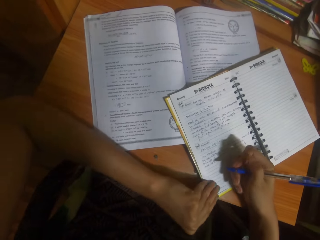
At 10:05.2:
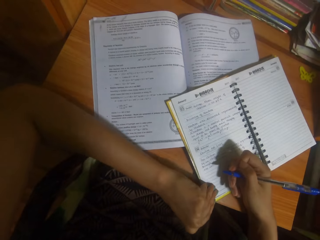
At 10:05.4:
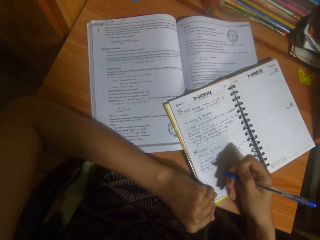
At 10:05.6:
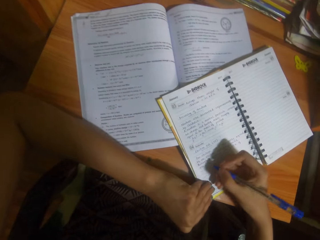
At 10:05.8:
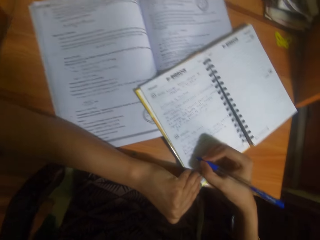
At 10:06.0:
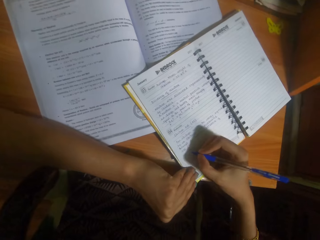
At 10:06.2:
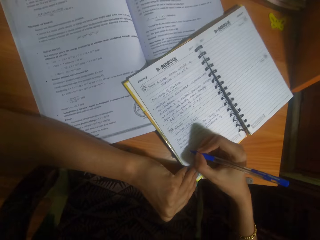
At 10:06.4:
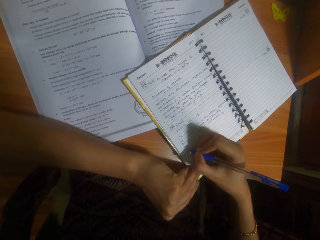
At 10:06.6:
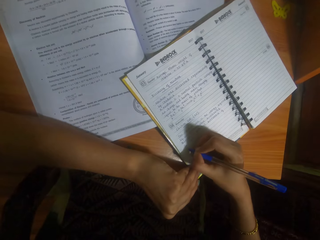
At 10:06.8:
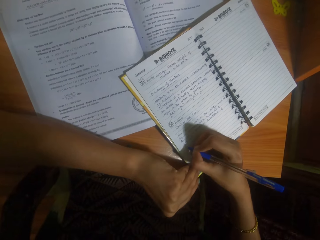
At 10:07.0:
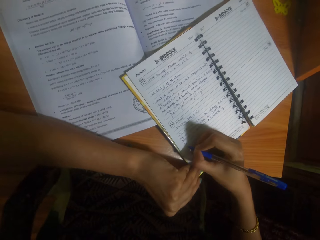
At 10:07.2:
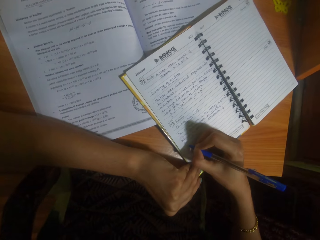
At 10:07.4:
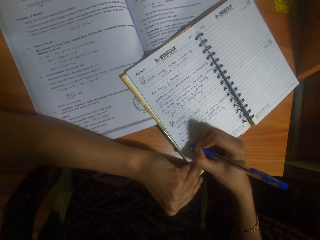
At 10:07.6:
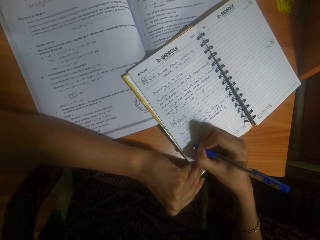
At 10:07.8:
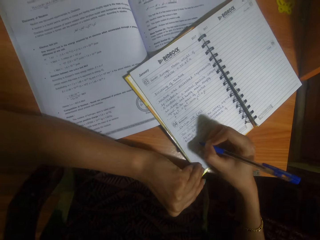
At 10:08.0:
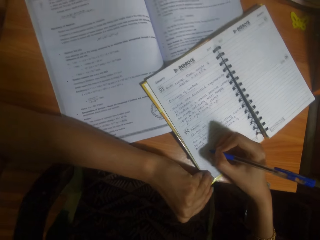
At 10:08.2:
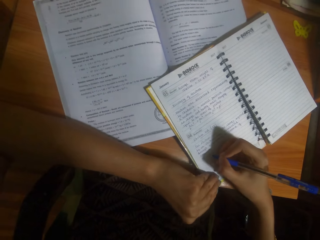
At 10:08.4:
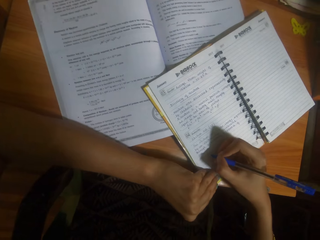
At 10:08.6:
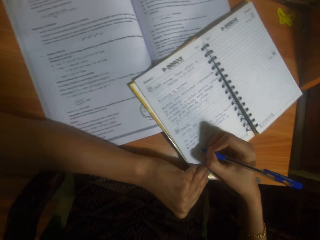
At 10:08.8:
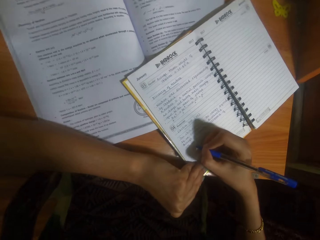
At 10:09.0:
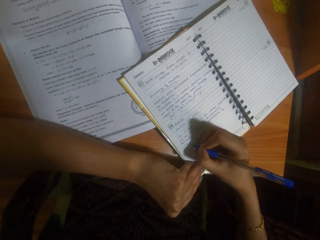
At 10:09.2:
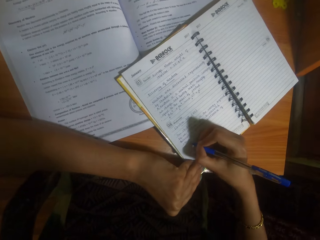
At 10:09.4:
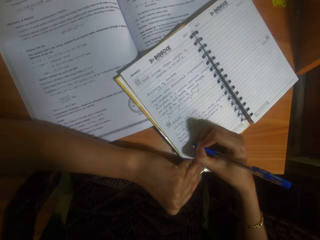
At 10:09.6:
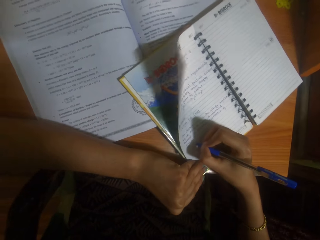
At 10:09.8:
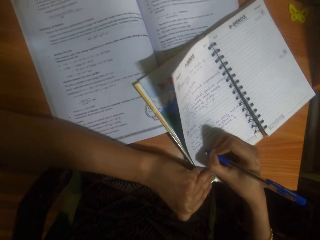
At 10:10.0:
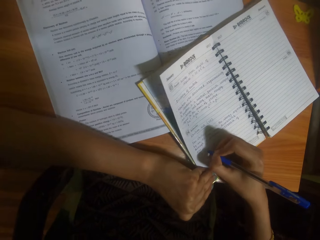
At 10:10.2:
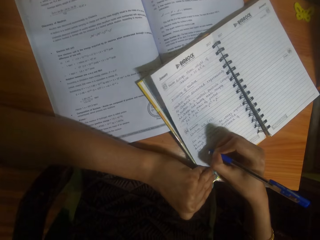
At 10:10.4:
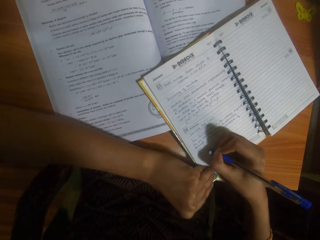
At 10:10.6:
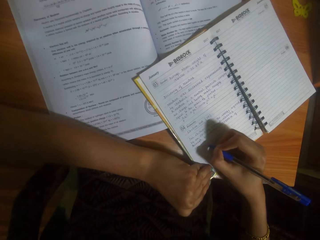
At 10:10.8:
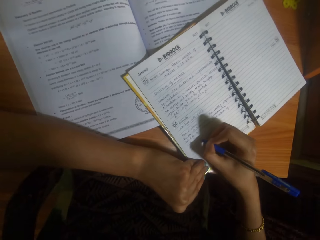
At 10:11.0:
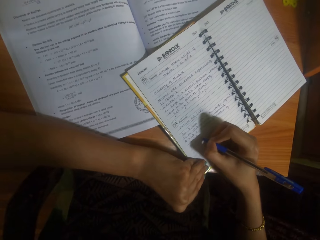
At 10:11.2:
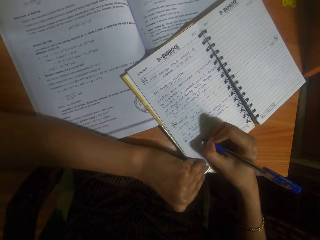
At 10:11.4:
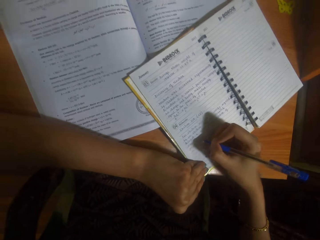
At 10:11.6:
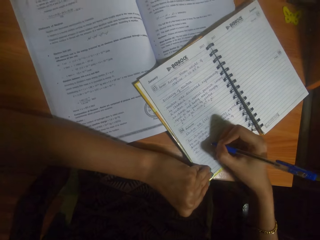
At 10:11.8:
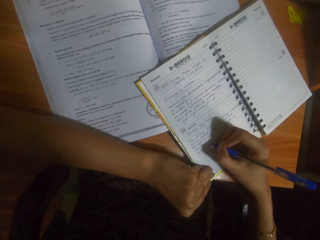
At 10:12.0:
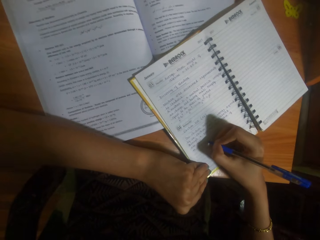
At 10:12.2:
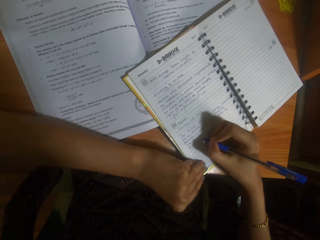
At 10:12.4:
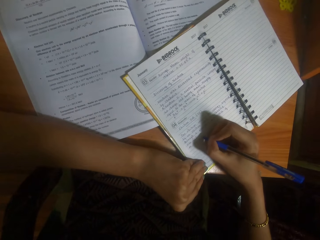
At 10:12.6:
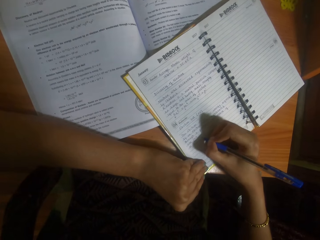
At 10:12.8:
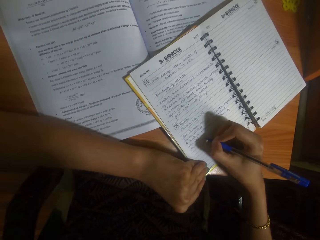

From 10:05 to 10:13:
The camera wearer writes in the book with the pen in her right hand.

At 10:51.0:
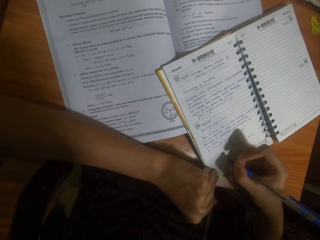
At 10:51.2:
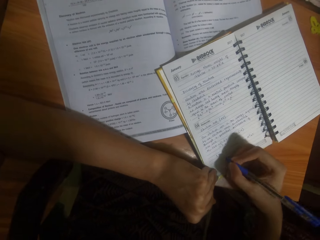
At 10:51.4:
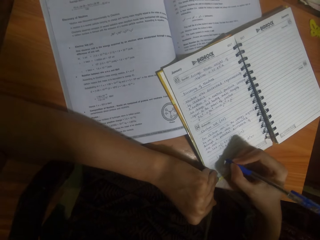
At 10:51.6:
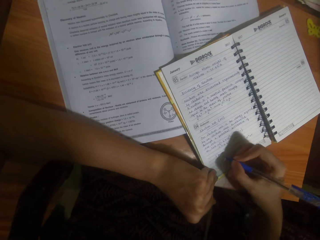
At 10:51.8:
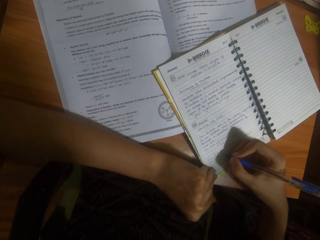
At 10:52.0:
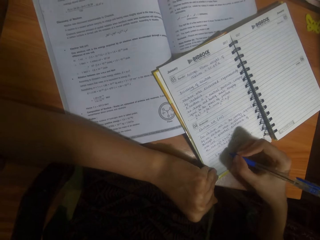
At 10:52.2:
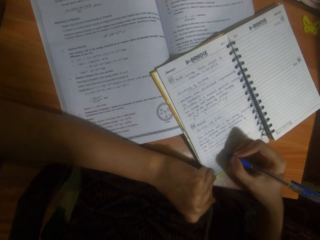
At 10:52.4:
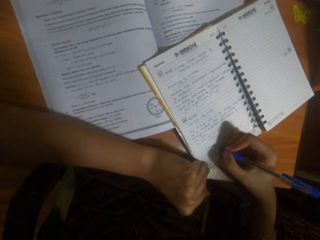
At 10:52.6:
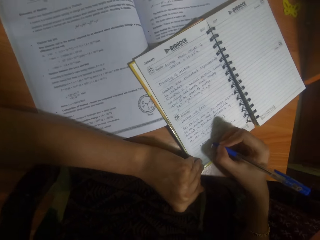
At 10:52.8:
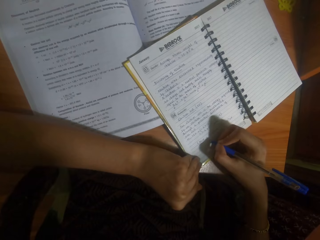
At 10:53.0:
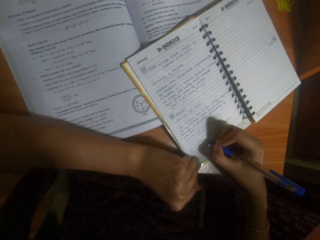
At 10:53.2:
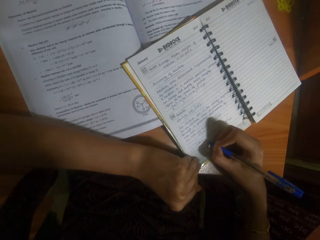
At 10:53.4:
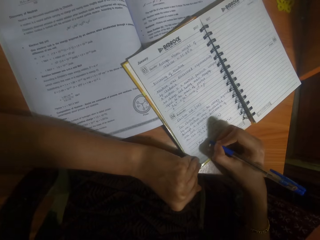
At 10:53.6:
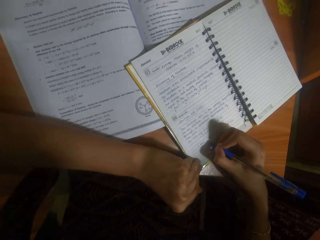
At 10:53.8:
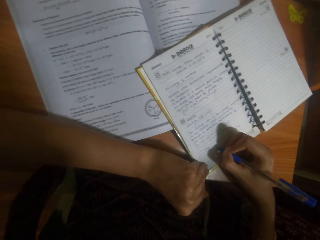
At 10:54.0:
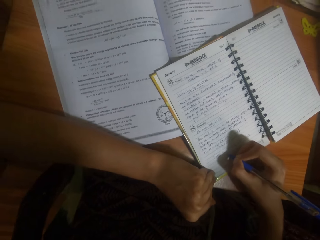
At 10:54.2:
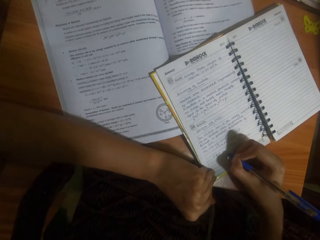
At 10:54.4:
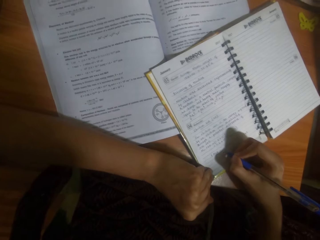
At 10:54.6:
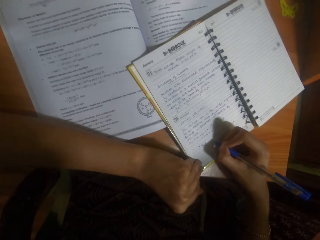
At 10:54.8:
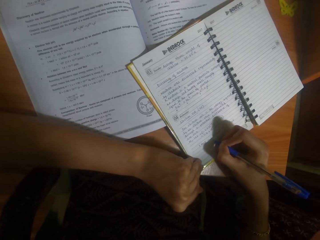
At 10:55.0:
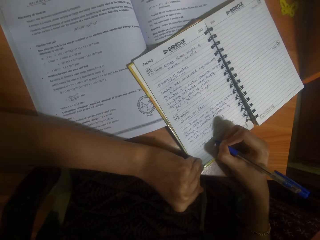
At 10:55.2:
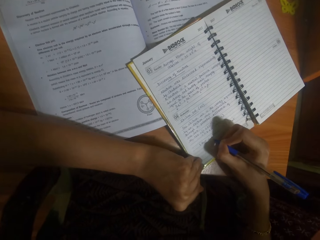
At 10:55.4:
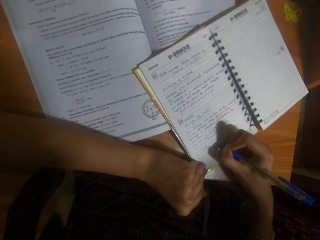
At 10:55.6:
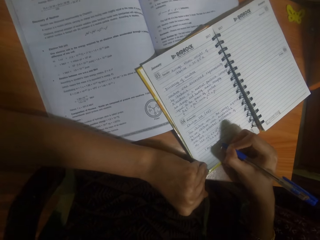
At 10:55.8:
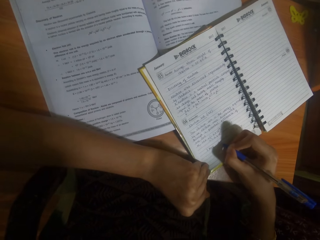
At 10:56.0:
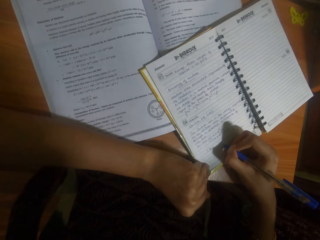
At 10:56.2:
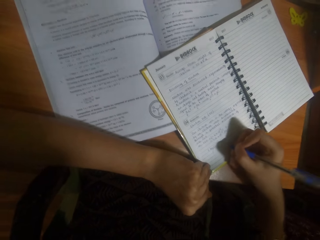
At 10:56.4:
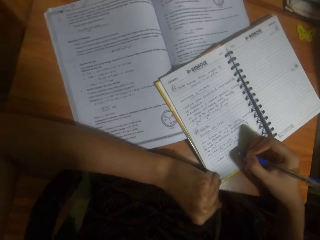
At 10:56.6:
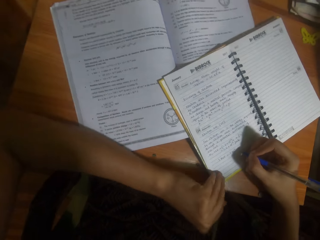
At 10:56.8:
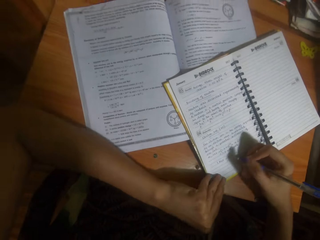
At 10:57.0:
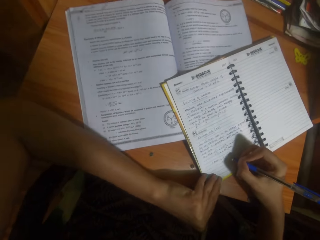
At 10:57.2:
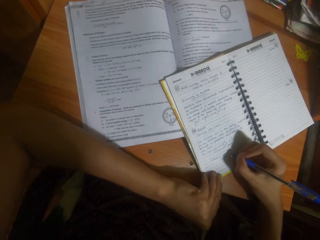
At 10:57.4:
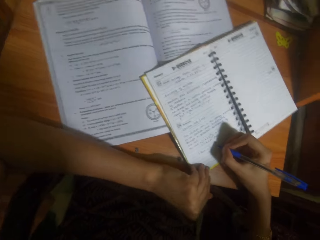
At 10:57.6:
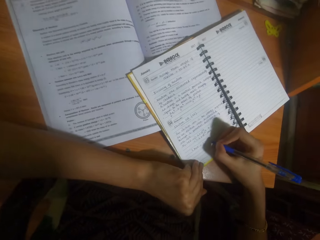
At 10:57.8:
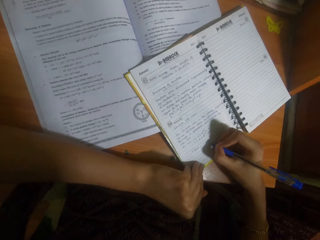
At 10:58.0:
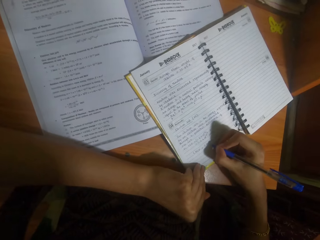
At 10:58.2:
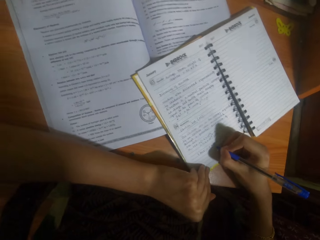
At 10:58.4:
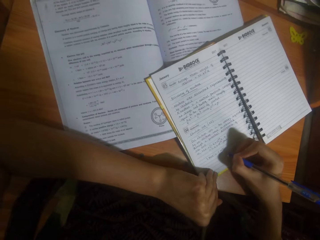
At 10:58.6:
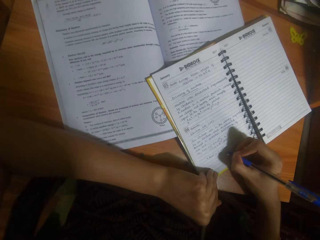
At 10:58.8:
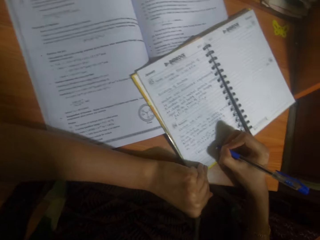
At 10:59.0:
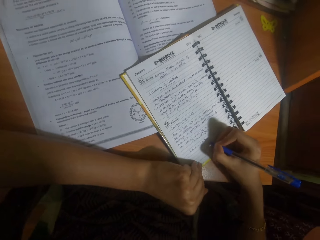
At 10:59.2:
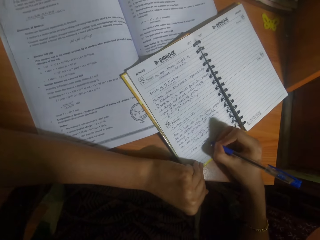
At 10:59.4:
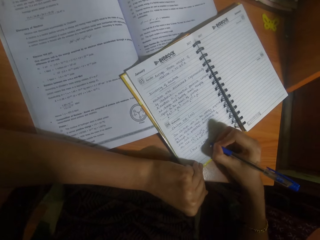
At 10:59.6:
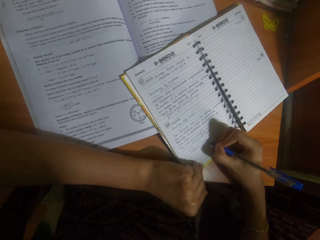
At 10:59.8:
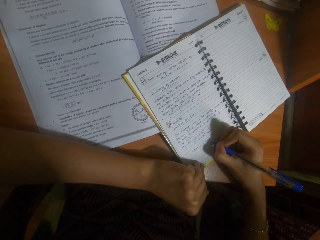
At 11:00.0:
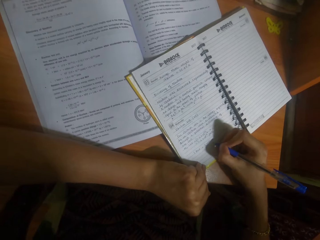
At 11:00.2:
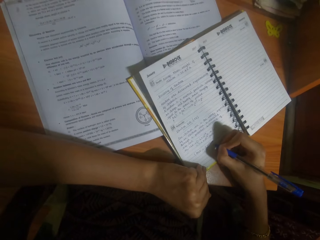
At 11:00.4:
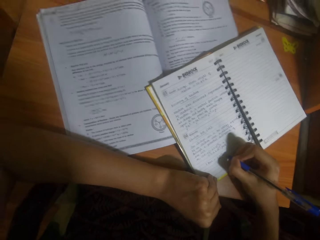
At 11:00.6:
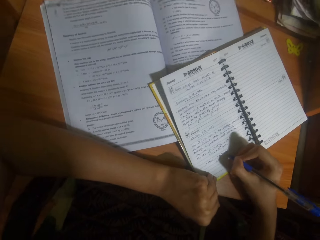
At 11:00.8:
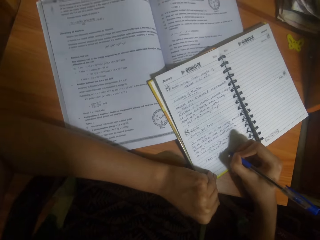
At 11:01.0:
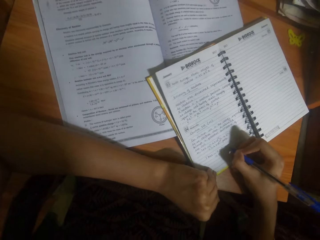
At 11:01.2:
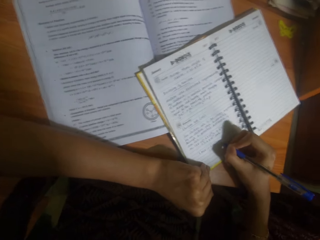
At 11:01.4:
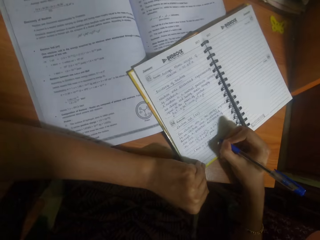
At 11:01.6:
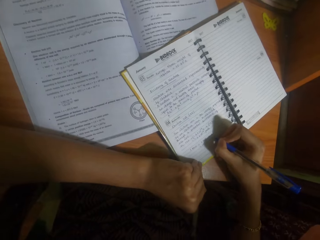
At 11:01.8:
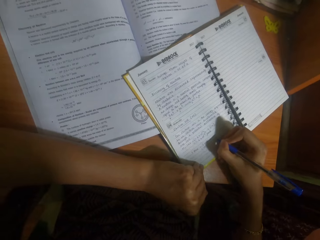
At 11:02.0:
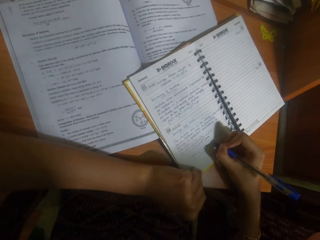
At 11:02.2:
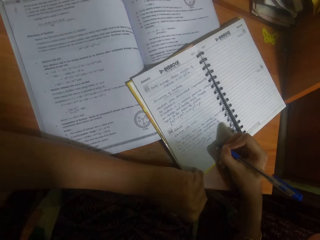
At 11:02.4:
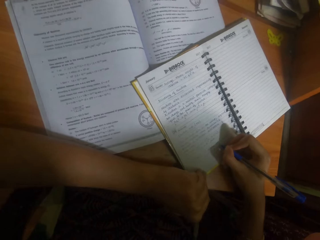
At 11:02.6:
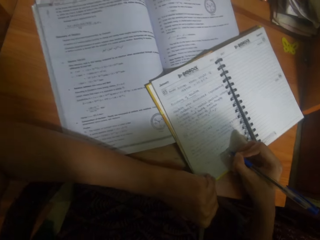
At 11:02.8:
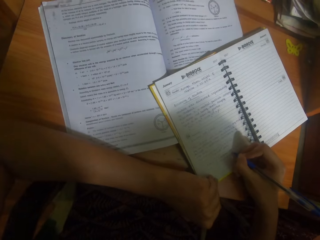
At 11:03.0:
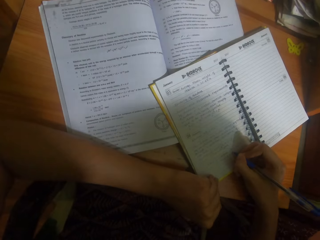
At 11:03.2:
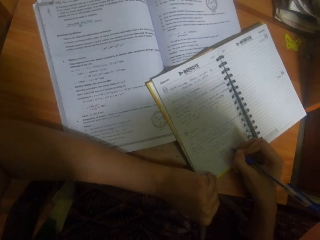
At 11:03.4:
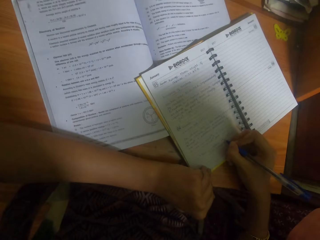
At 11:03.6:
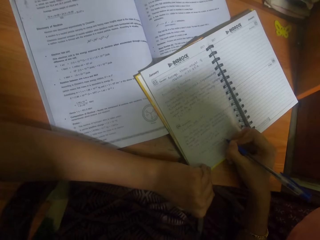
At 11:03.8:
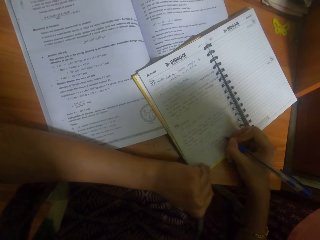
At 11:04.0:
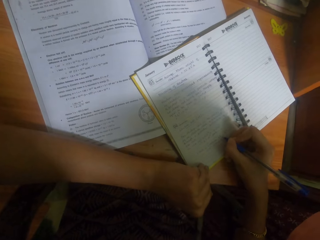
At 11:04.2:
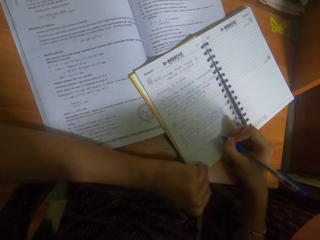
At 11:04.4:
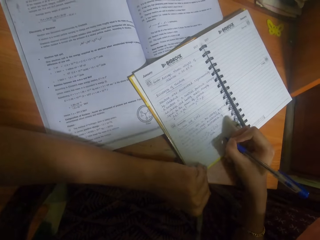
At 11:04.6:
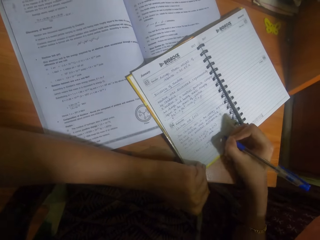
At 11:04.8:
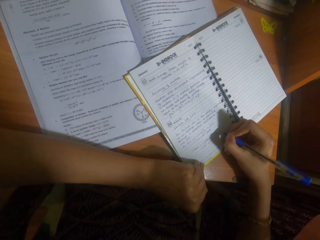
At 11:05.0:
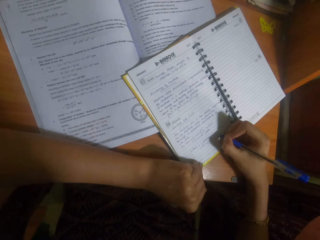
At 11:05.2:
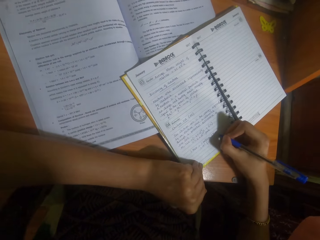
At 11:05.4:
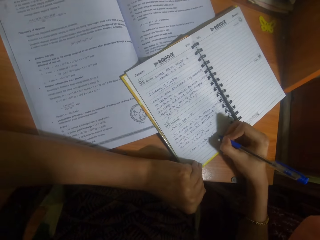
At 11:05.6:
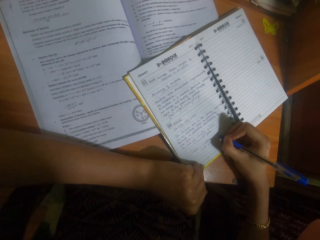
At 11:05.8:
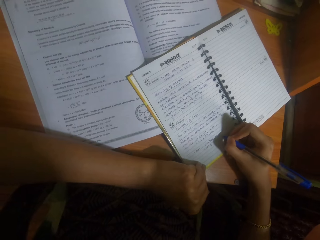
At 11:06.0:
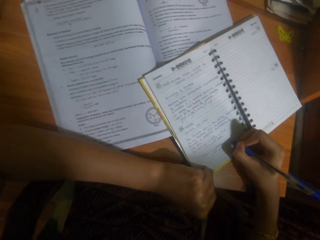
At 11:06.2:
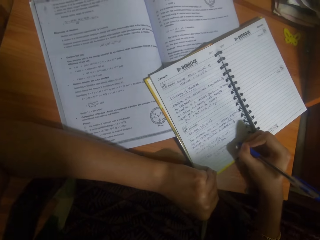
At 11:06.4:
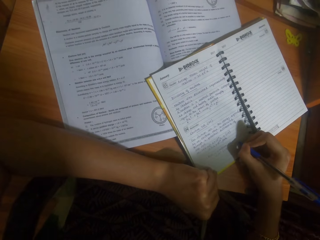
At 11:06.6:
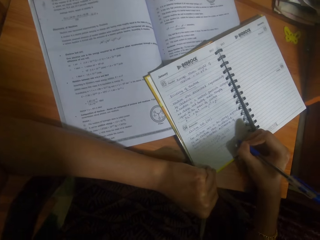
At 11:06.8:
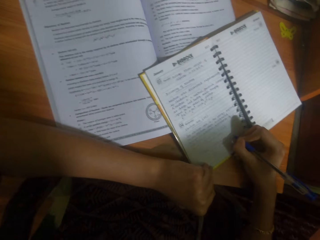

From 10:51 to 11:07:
The woman converses with the camera wearer. The camera wearer writes in the book with the pen in her right hand.
